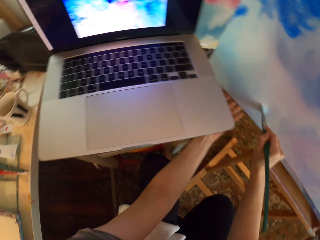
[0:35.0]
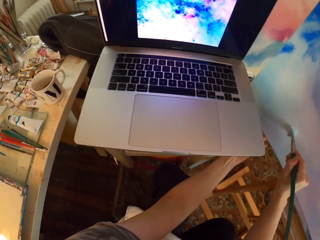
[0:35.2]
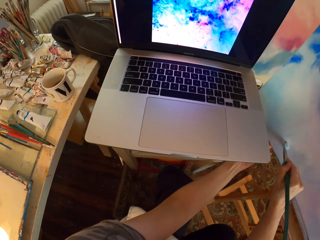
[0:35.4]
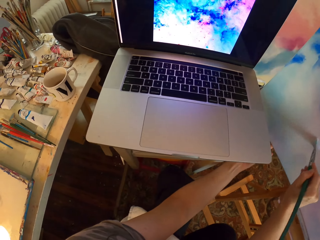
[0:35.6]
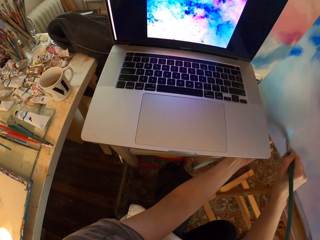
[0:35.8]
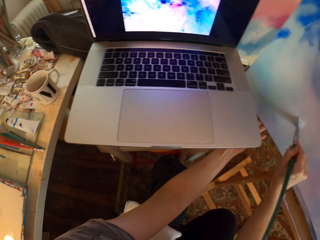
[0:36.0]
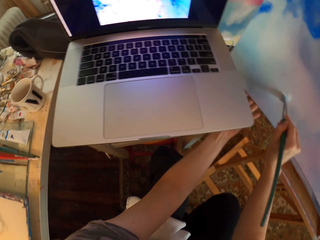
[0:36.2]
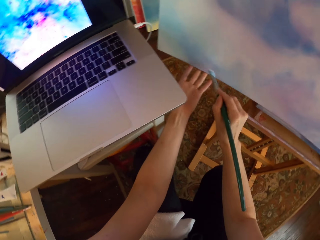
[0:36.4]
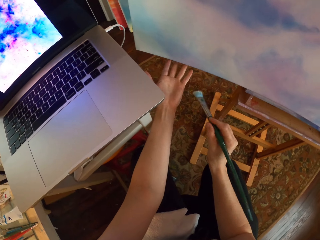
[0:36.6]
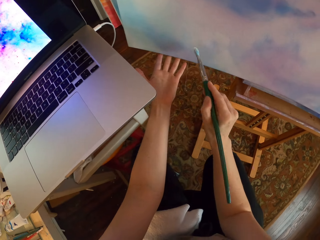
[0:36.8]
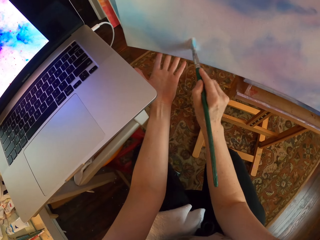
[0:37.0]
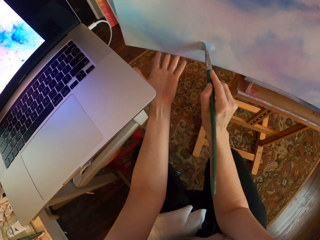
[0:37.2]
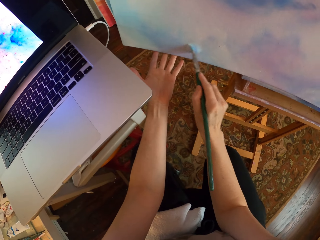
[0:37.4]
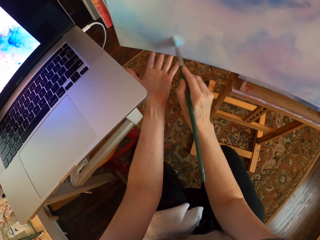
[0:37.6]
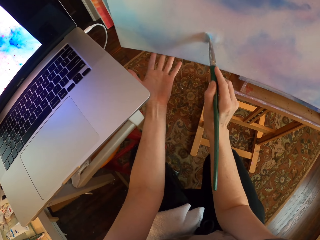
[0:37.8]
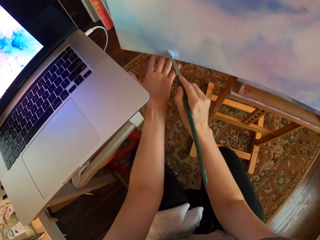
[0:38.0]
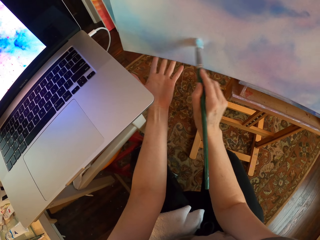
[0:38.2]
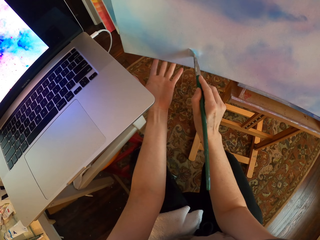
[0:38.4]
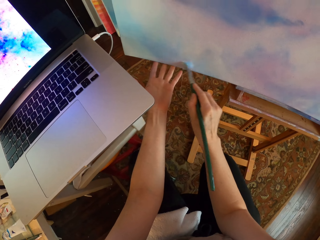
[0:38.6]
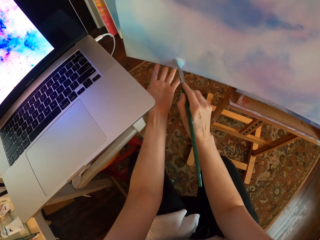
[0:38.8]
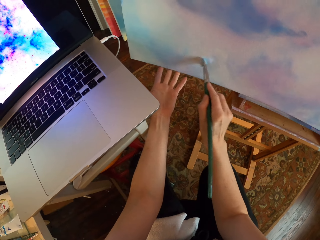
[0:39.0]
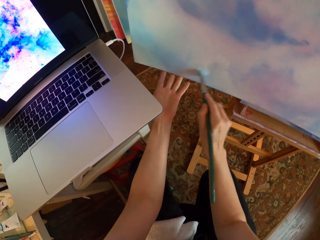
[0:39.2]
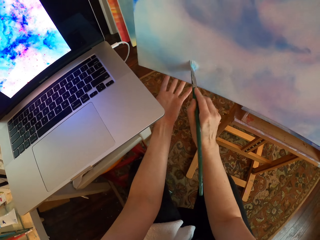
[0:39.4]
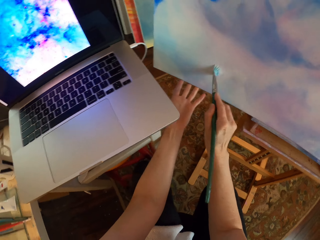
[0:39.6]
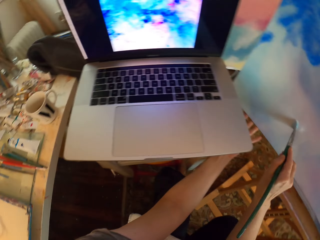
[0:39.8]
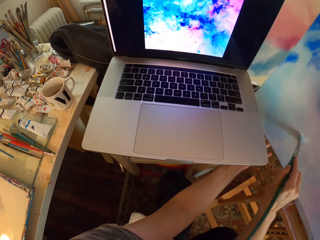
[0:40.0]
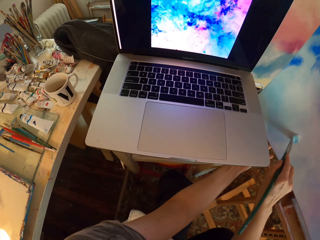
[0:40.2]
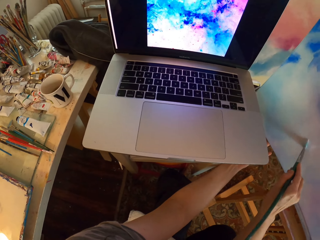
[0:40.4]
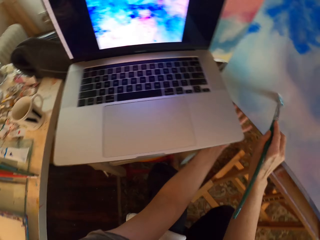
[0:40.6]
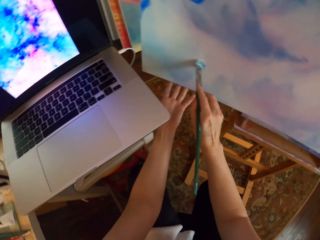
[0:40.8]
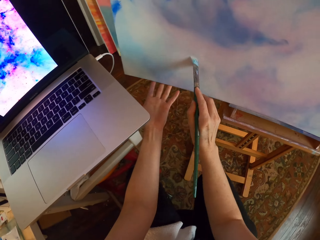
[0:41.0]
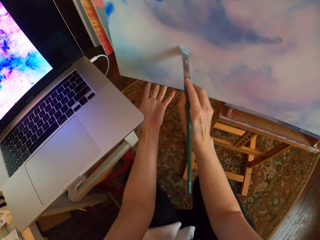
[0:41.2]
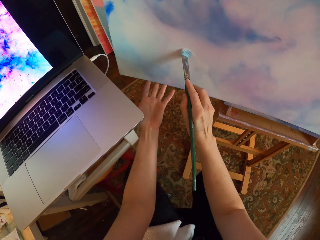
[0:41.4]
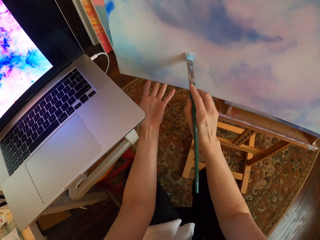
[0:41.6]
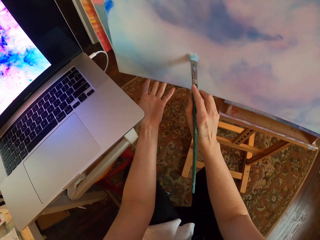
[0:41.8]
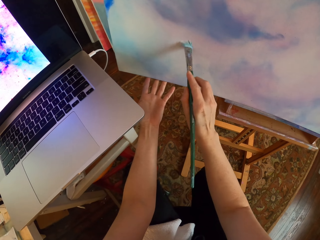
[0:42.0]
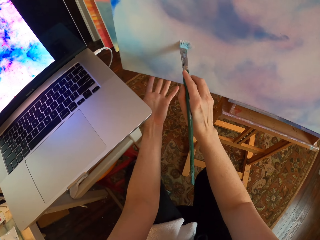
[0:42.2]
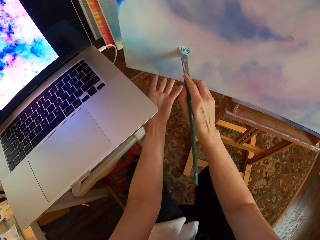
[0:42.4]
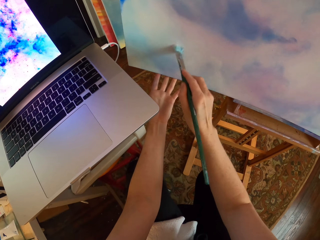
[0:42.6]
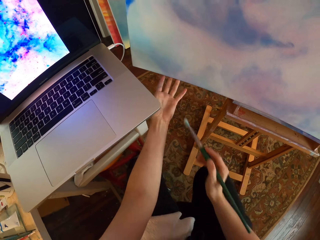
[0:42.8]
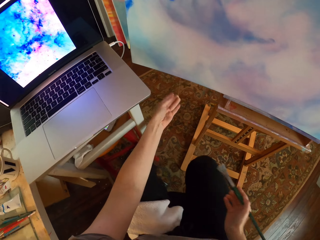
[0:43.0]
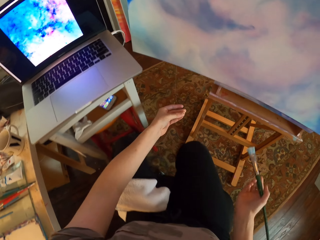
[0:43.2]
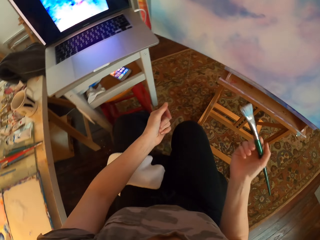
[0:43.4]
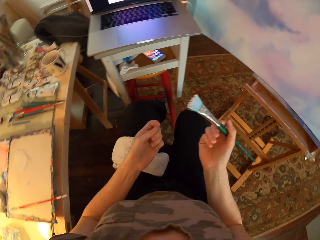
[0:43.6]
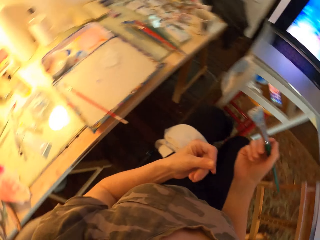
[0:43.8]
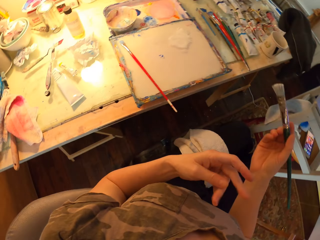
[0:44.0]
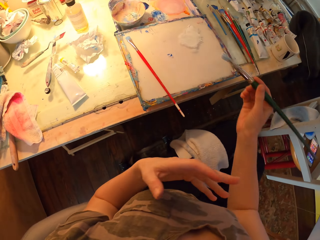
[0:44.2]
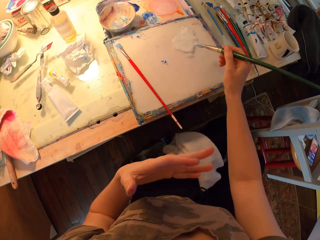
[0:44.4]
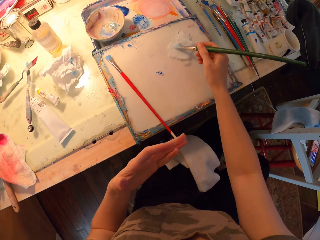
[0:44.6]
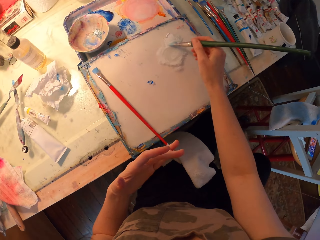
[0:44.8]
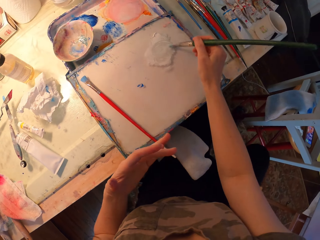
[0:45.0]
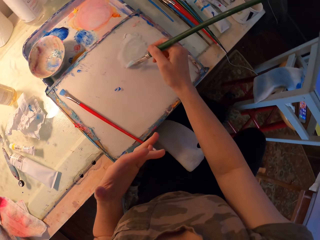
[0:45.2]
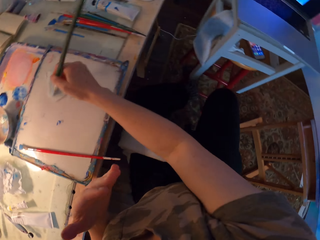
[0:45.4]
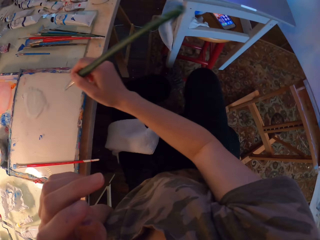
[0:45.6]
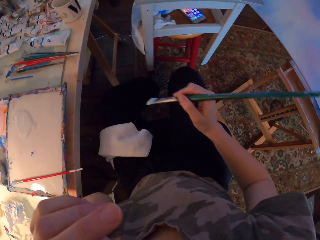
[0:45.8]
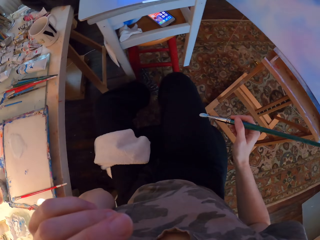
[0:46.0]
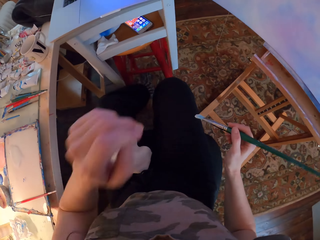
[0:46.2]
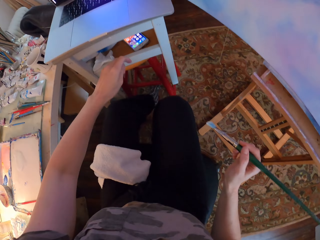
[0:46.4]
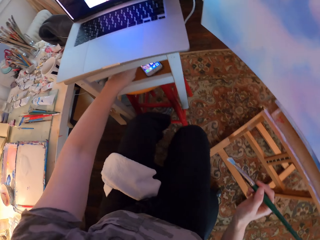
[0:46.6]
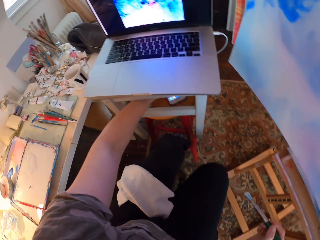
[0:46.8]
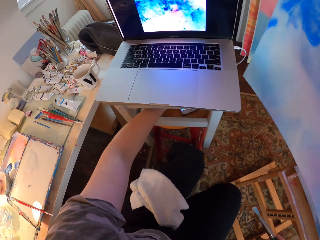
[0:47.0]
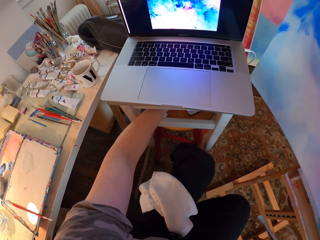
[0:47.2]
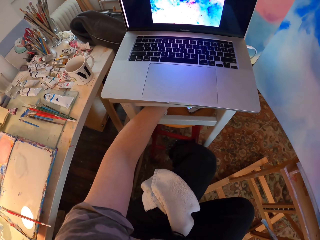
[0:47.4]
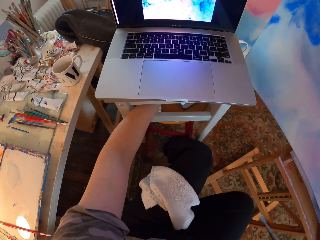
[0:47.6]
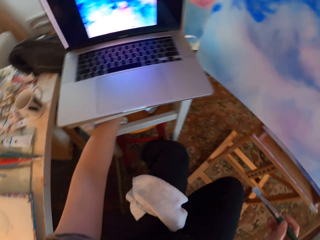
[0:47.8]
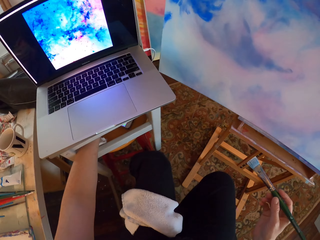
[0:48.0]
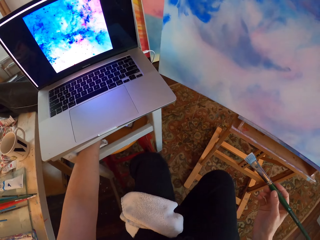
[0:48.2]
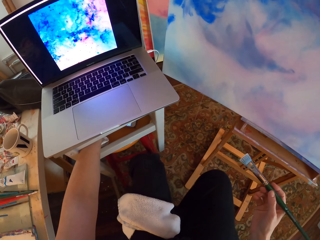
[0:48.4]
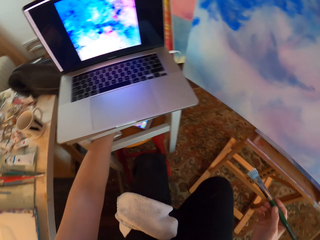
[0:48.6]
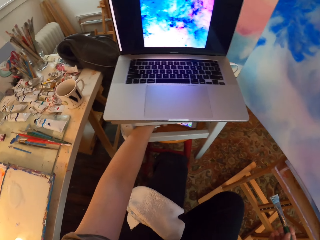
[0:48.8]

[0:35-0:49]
The camera wearer stares at the laptop. They paint the board or canvas. They stare at the laptop and turn around. They paint on the canvas and turn around. They pull back both hands. They turn around. They look around. They move the right hand. They rub the paintbrush on the paint. They turn around. They look around. They move the left hand. They touch the phone. They scroll the phone.

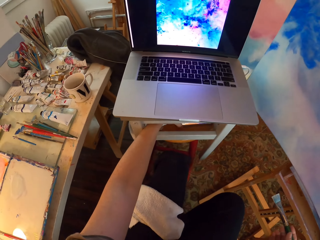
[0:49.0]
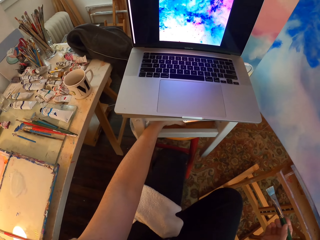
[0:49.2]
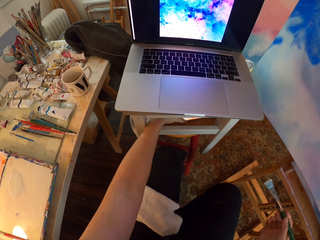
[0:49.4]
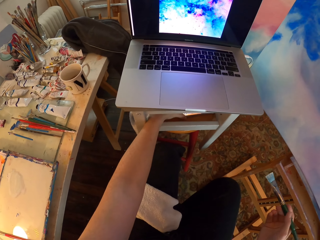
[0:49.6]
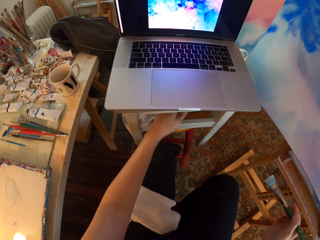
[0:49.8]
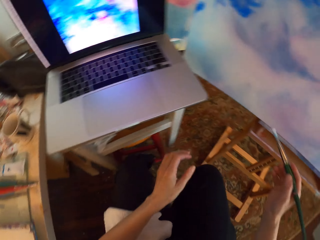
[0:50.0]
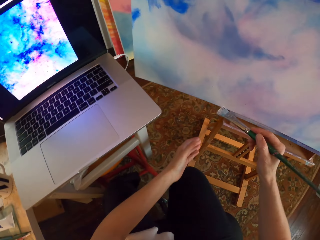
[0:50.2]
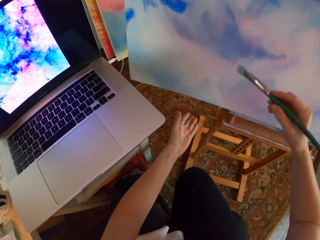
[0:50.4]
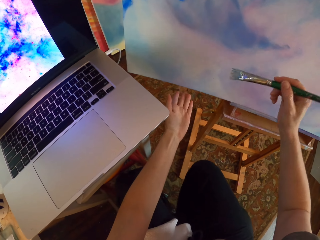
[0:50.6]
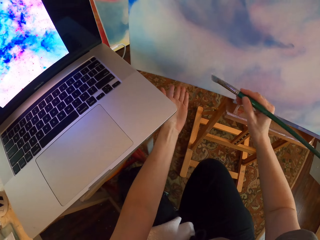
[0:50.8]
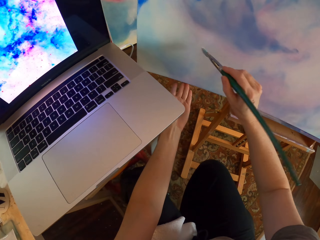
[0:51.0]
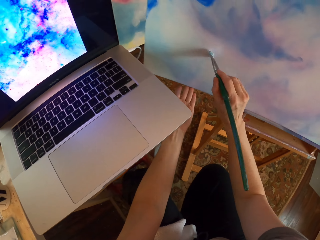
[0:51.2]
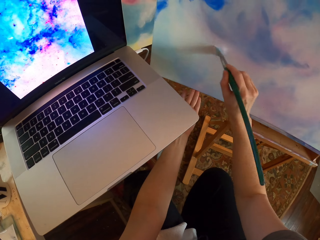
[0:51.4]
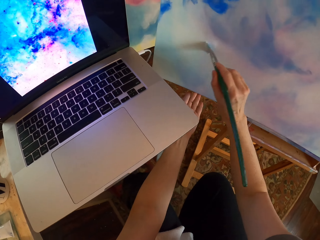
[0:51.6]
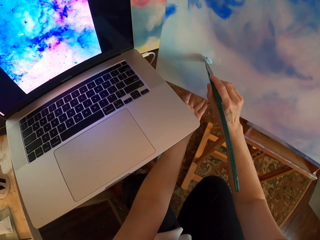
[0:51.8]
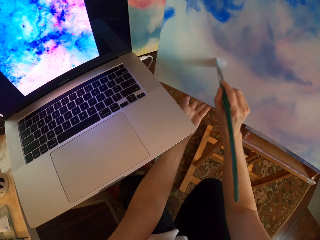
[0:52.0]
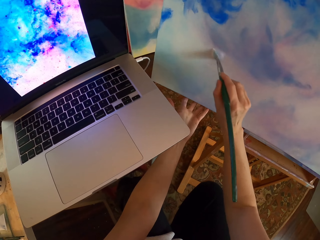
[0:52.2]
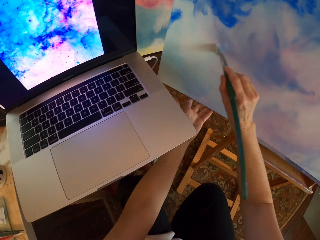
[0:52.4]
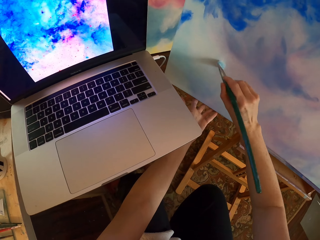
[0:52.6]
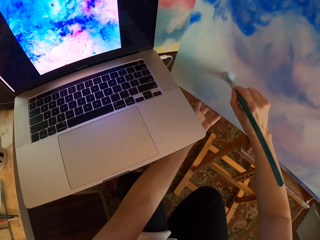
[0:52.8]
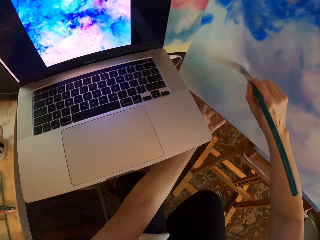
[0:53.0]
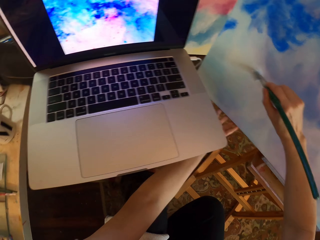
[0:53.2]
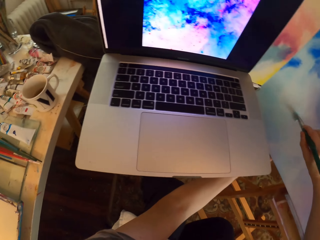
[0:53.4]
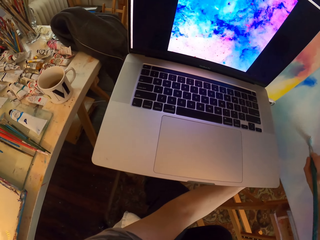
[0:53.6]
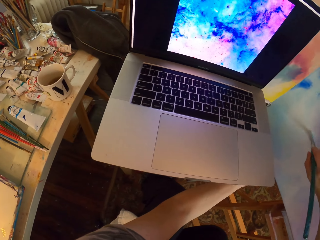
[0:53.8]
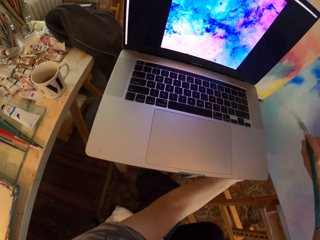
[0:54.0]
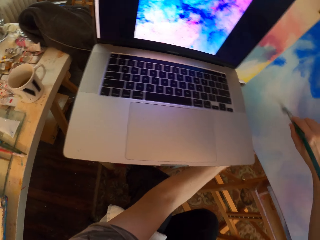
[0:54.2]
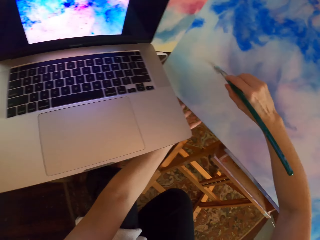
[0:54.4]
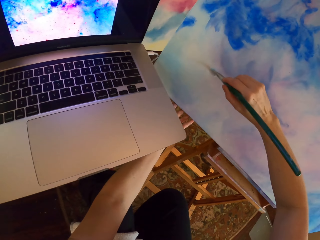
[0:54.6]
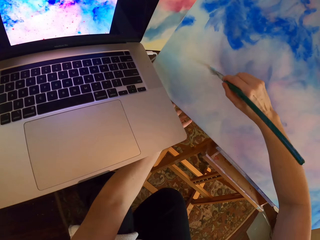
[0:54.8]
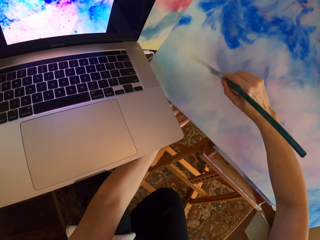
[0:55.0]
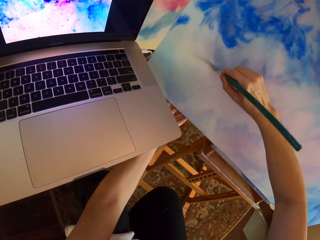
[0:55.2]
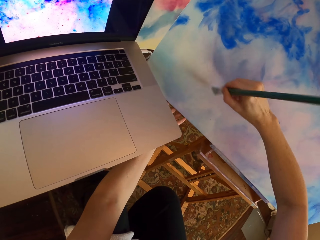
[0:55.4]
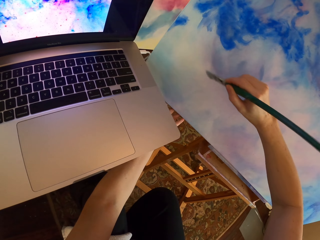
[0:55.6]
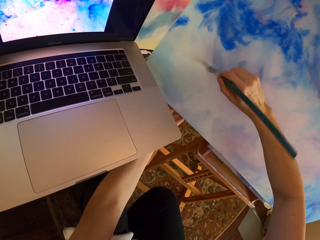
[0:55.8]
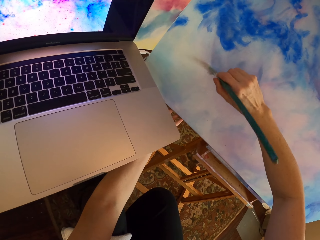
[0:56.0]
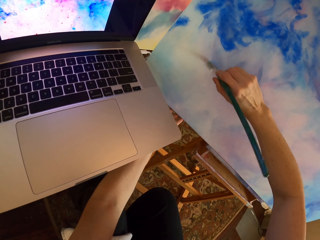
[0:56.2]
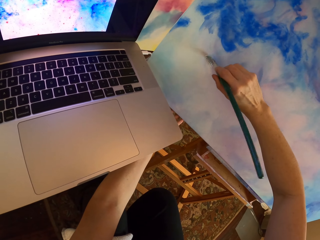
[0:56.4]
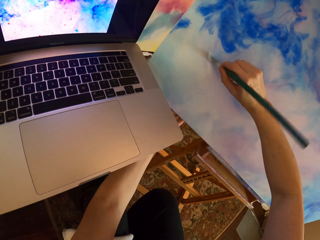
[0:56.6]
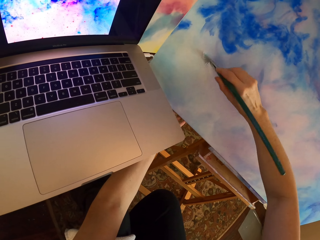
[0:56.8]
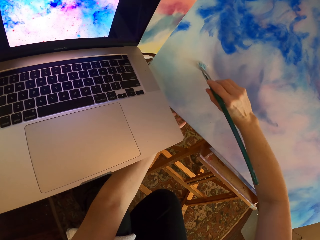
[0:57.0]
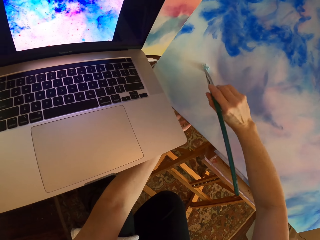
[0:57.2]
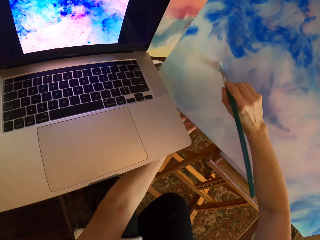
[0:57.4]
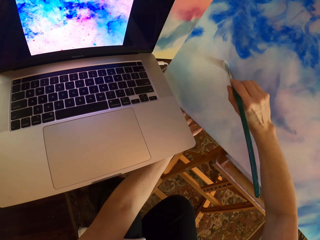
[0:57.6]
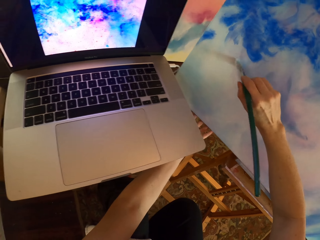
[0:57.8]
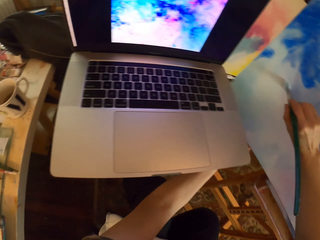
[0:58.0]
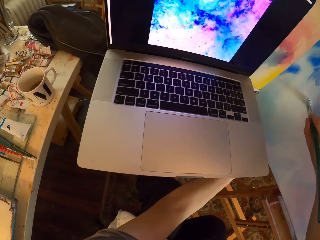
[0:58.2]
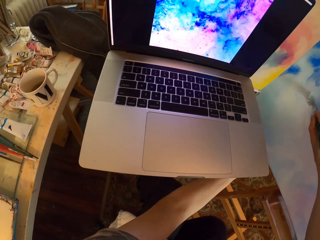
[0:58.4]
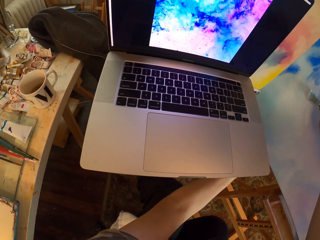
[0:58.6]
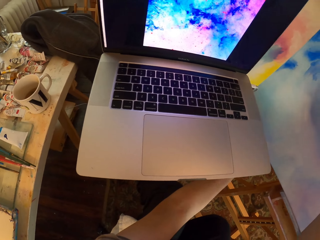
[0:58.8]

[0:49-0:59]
The camera wearer turns around. They lift both hands. They hold the board with the left hand. They paint the board. They stare at the laptop. They paint the board. They stare at the laptop.
